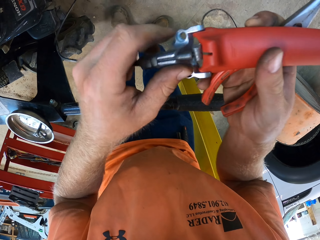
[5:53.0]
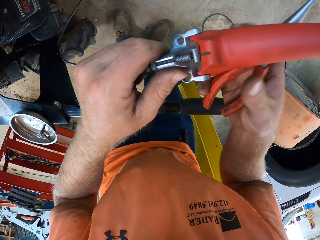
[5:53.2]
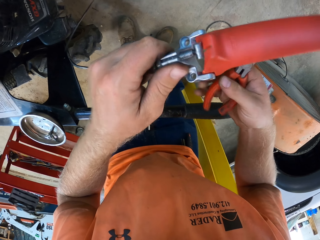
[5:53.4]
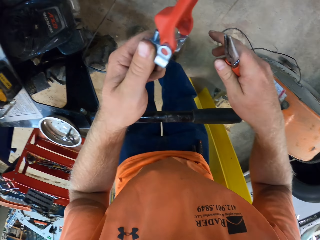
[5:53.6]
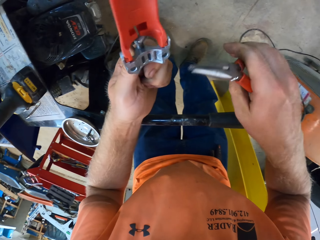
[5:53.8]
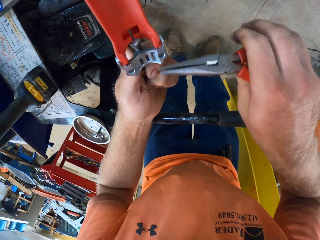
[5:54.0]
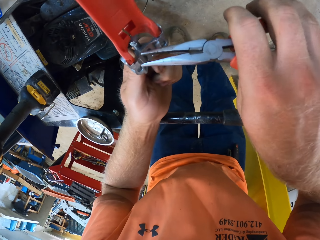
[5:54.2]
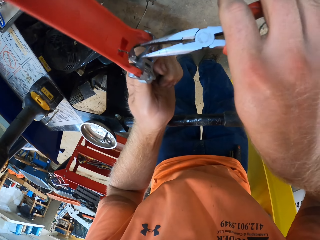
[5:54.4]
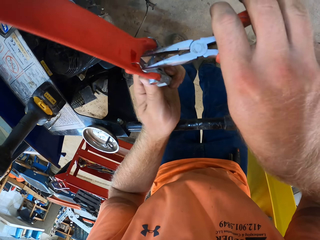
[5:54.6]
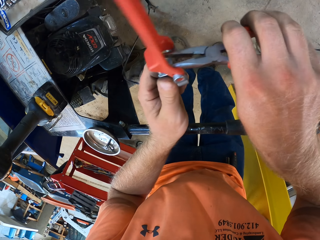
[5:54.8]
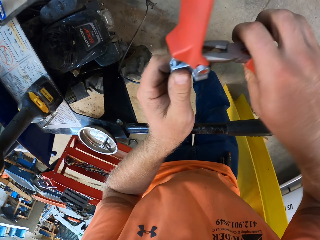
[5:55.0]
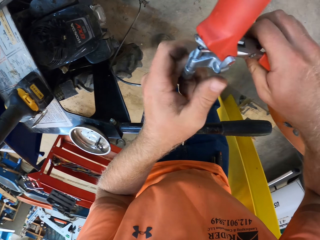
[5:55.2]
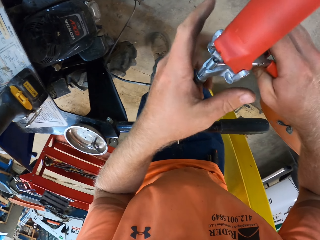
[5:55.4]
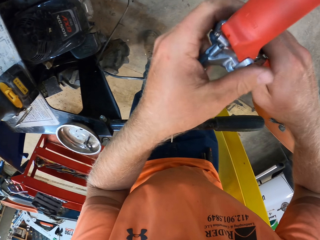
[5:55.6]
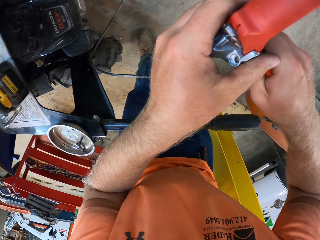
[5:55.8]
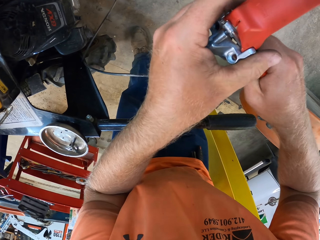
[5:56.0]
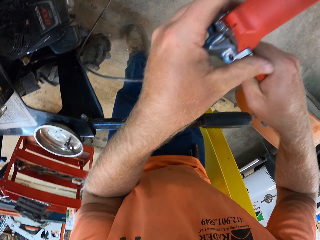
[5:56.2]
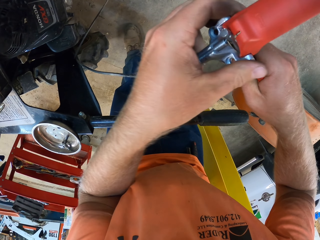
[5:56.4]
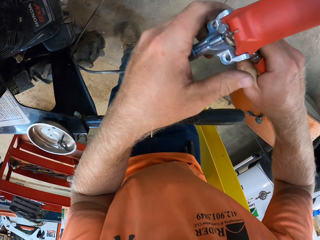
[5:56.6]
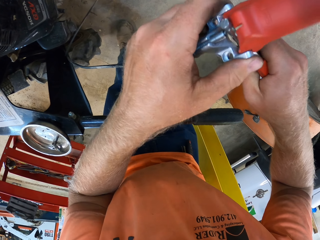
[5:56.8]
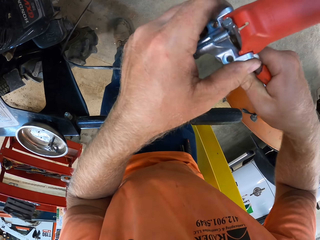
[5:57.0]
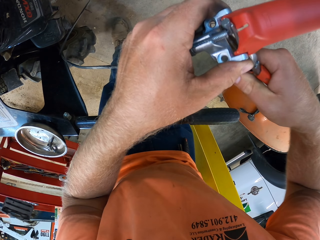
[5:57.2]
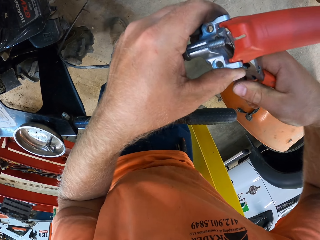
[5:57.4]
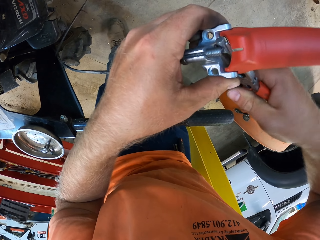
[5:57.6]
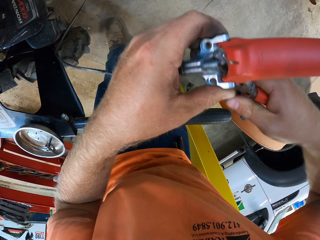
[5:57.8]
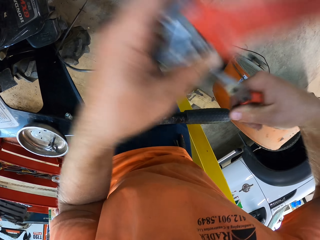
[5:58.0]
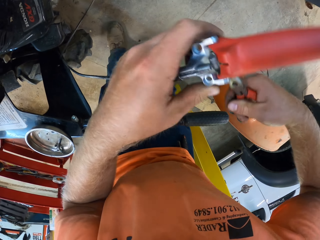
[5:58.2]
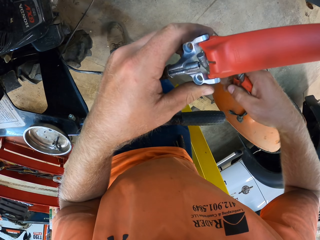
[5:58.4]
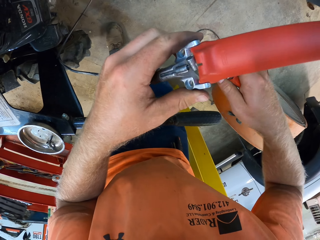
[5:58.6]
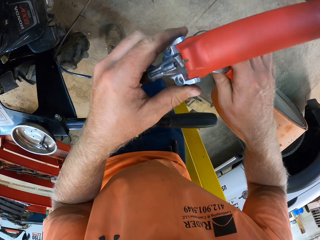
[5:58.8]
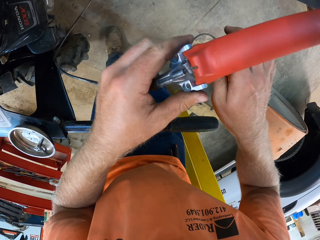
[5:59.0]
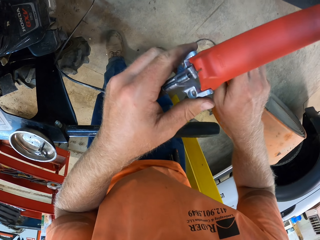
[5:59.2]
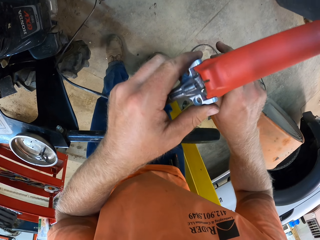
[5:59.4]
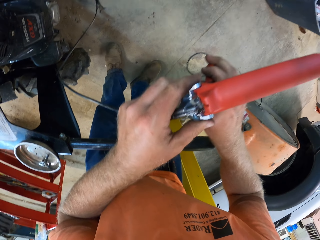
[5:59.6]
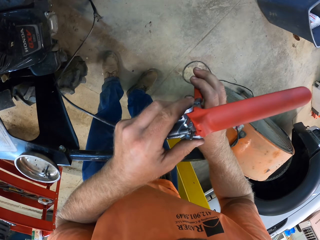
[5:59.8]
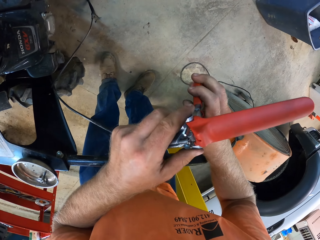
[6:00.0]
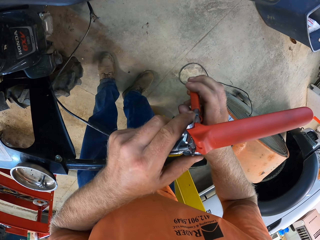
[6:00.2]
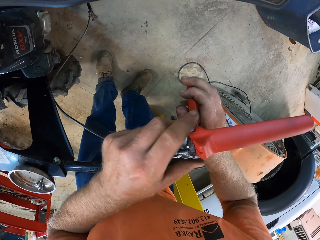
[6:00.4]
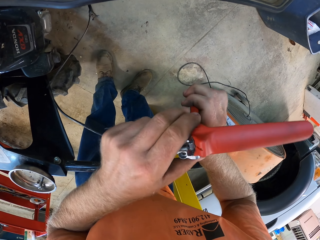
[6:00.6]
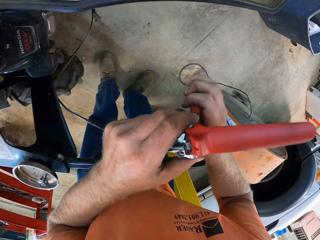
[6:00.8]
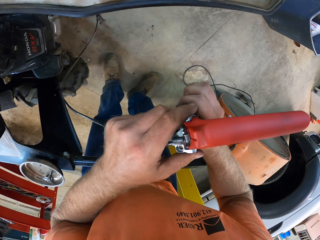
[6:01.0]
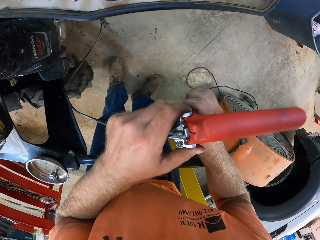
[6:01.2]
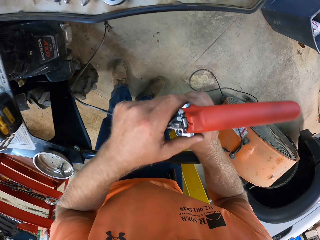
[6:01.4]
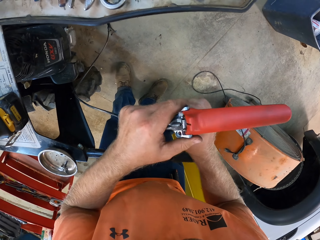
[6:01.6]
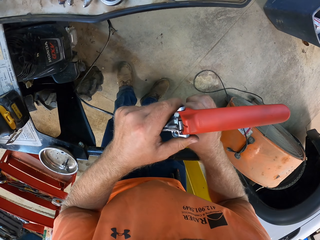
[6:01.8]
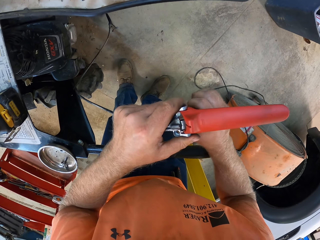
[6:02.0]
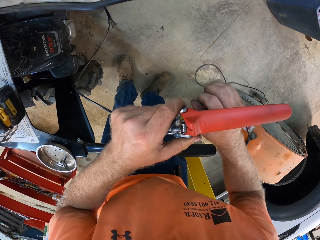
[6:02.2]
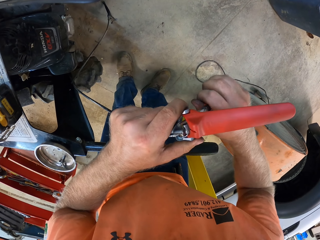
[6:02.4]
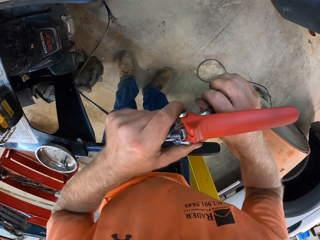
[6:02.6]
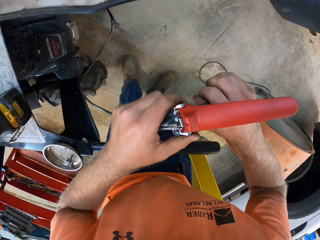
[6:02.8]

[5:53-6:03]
The camera wearer passes the clutch lever in his right hand to his left hand. He flips the brake lever. He pulls the ferrule of the clutch cable of the mini dumper in the clutch lever with the pair of pliers in his right hand. He flips the brake lever again. He tightens the cable end with the pliers.

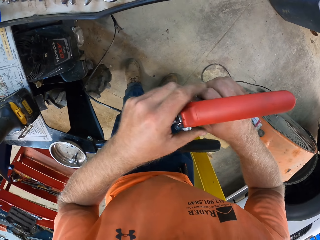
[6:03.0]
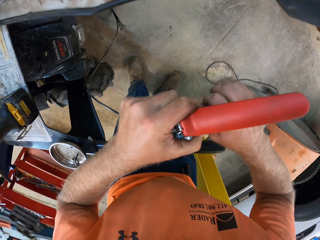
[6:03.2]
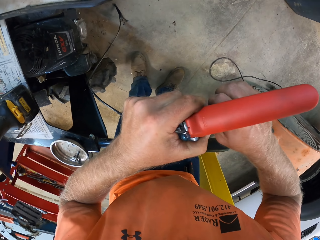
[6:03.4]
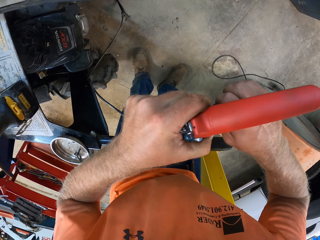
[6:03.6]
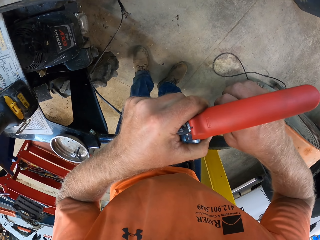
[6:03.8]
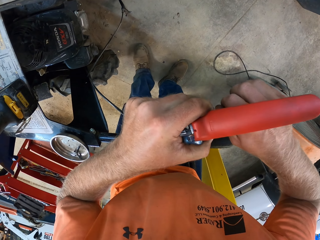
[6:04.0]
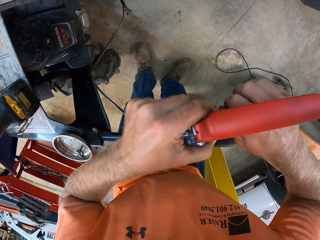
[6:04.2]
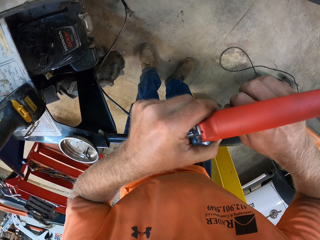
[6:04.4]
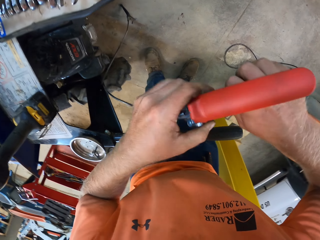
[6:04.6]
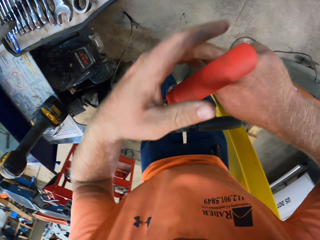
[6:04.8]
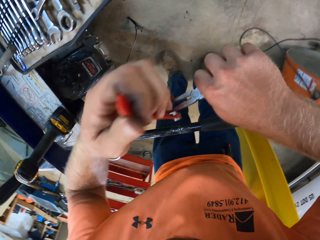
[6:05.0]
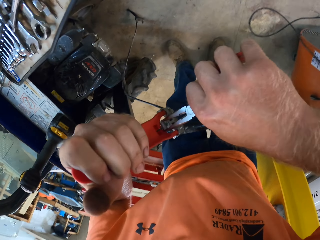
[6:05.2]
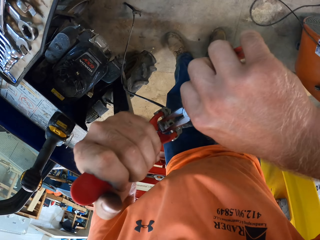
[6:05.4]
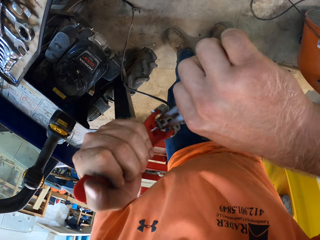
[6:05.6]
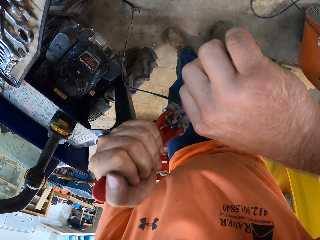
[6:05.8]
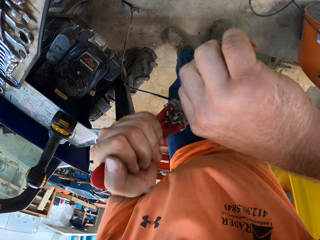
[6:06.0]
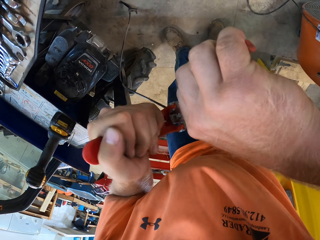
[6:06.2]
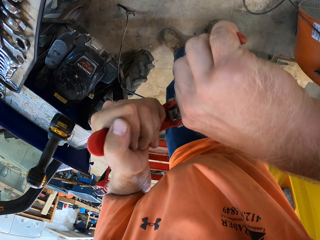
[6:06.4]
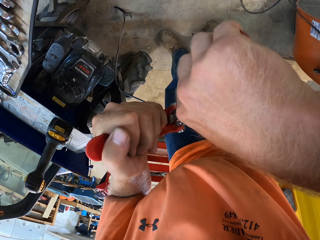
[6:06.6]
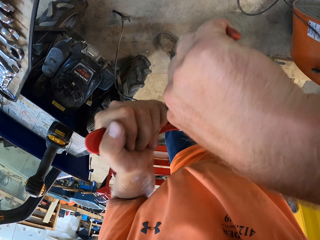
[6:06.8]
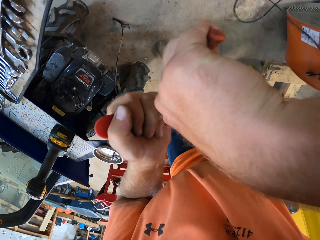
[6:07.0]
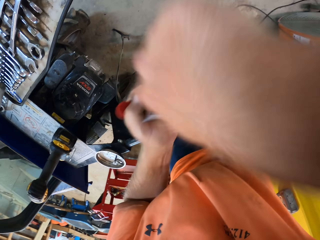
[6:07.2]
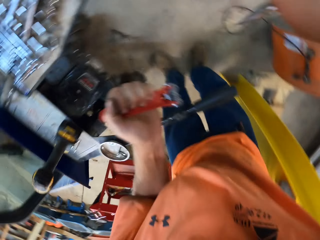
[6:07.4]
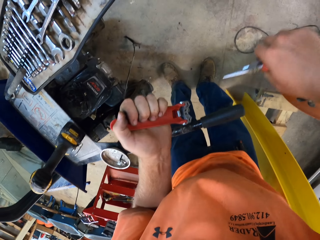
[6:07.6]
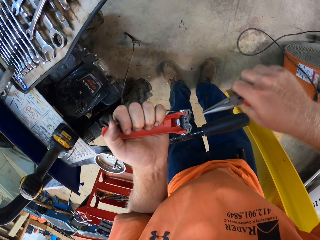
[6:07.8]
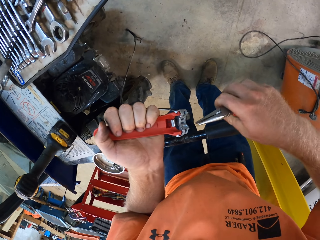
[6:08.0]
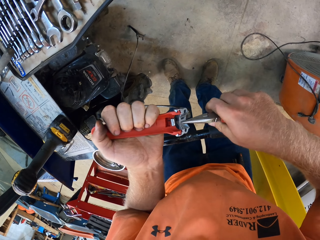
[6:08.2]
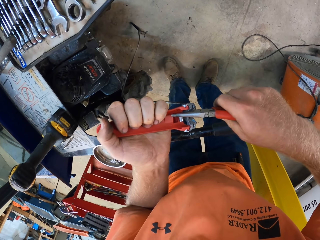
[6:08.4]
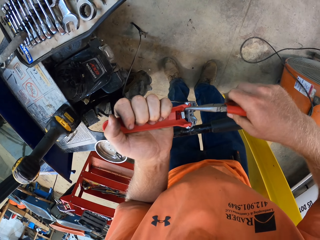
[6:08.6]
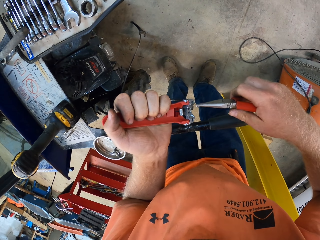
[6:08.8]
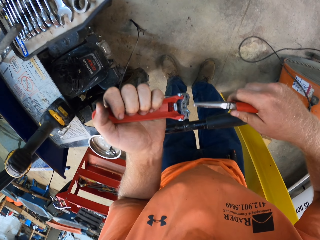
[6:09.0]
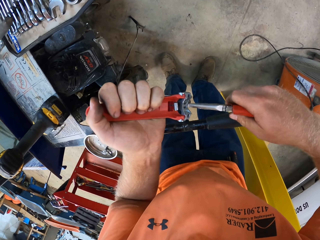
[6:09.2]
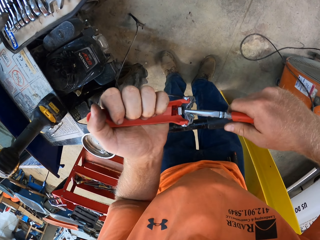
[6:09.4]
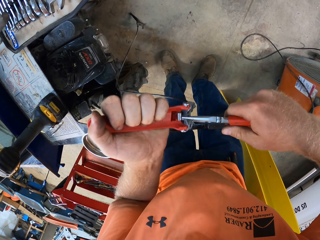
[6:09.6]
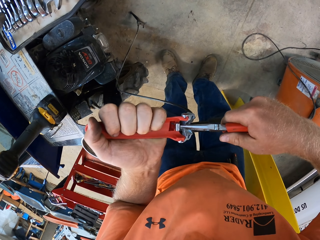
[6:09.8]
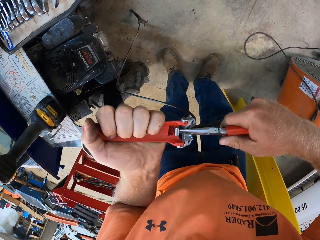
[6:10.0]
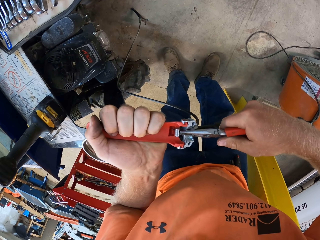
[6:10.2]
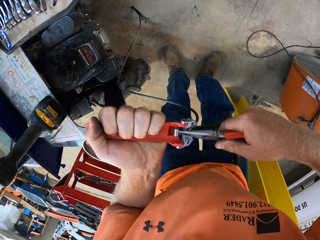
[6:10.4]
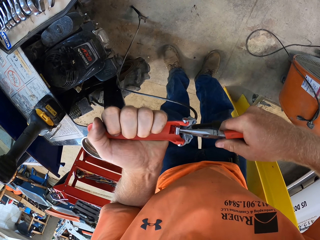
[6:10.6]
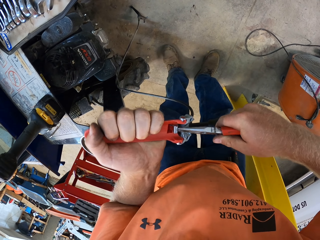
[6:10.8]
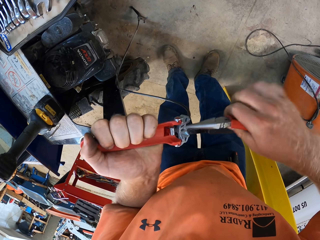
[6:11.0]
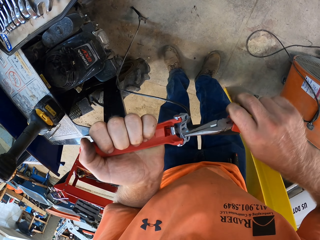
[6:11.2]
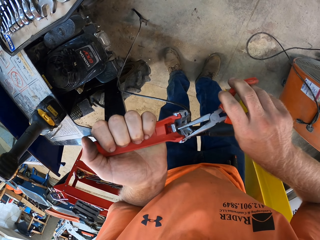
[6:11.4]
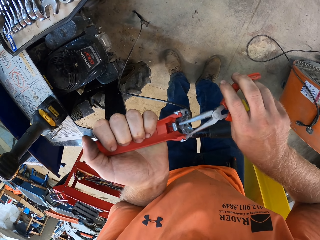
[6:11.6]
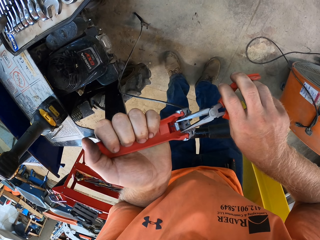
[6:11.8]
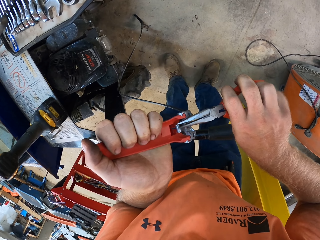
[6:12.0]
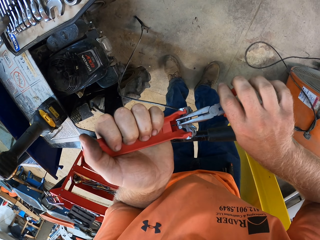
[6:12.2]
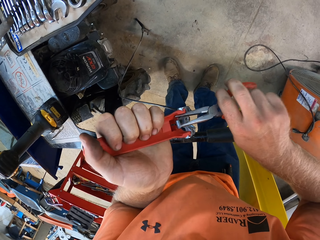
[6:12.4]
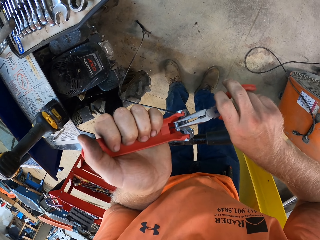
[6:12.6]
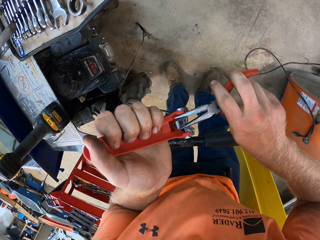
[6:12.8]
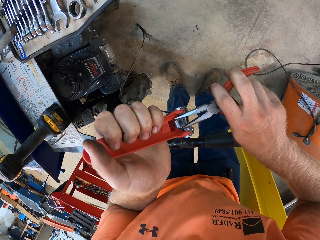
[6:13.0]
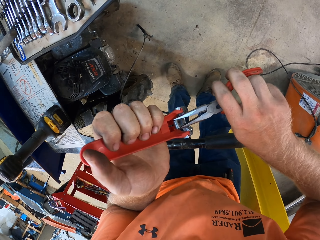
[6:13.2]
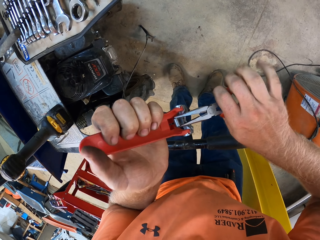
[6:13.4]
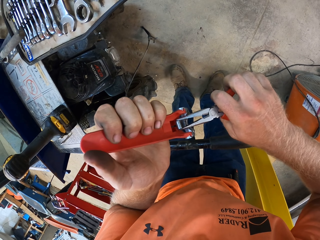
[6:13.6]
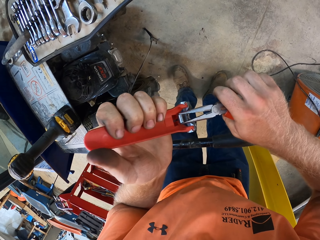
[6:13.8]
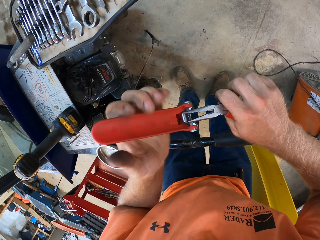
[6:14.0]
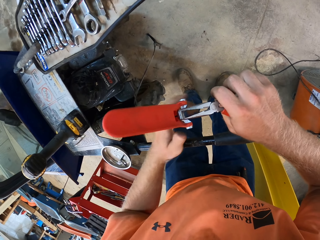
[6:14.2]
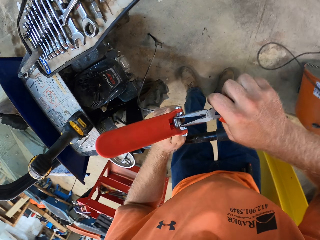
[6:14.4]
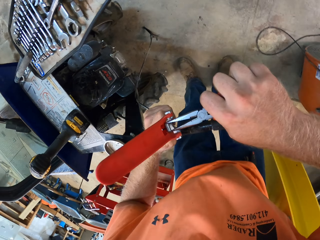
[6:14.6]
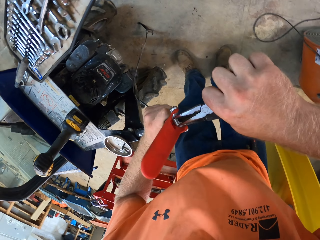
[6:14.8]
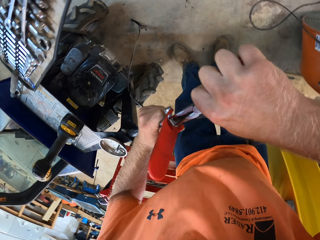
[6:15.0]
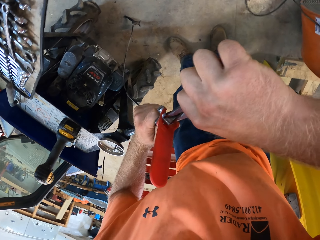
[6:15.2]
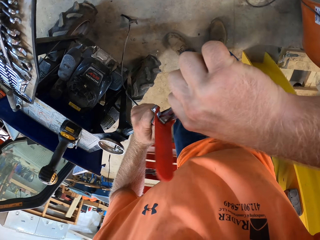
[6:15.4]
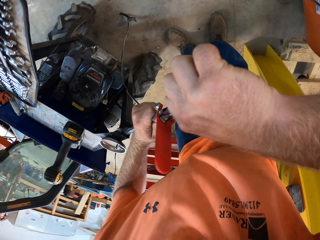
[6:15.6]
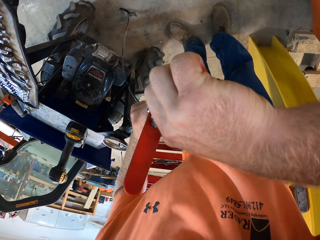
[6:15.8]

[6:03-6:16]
The camera wearer flips the brake lever. They pull the pliers. They tighten the cable end with the pliers.
